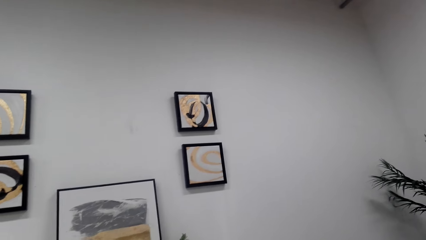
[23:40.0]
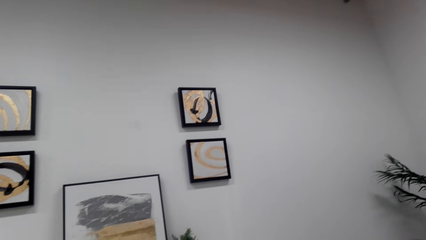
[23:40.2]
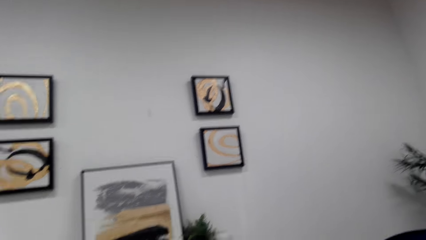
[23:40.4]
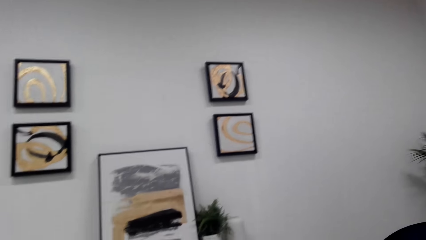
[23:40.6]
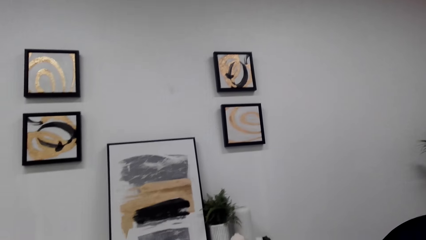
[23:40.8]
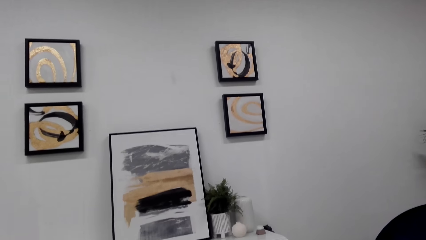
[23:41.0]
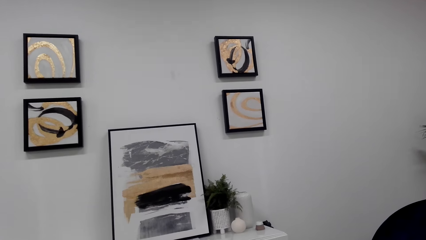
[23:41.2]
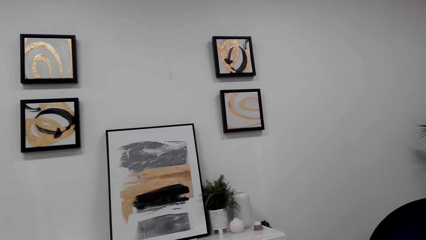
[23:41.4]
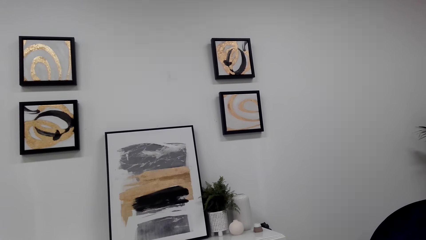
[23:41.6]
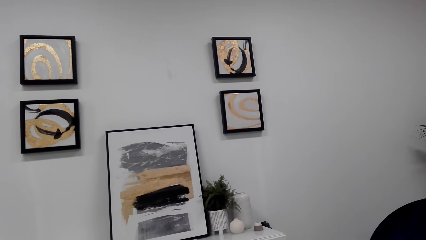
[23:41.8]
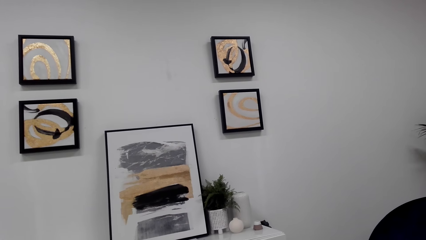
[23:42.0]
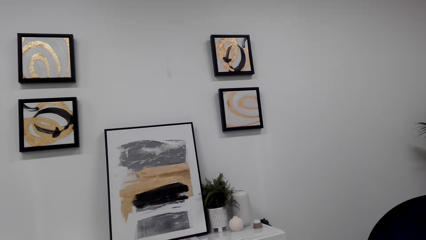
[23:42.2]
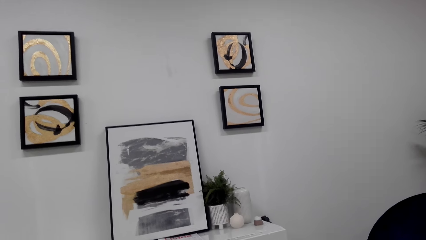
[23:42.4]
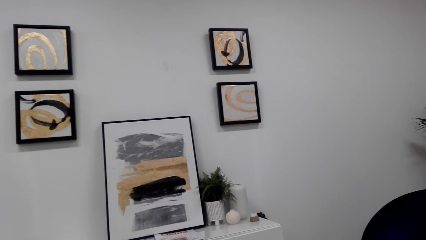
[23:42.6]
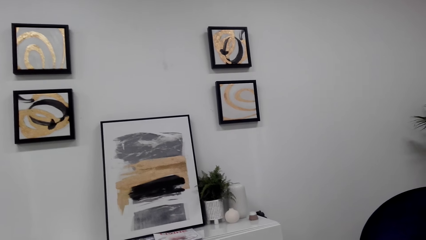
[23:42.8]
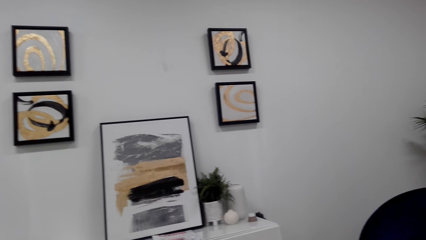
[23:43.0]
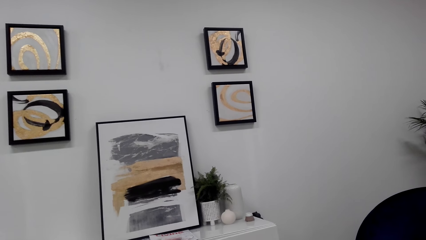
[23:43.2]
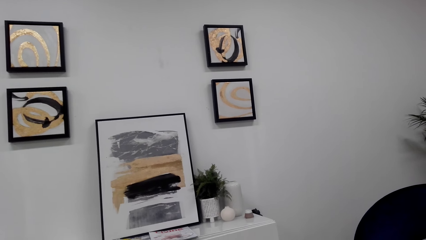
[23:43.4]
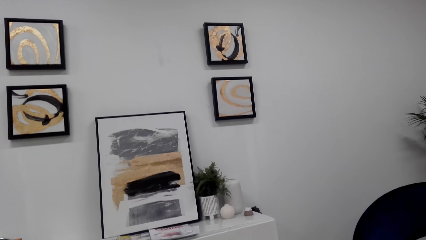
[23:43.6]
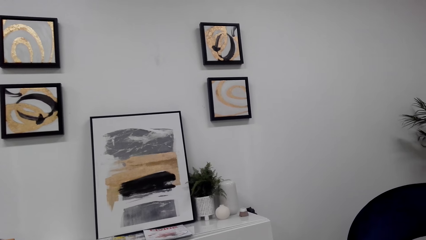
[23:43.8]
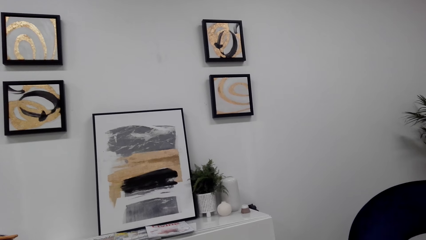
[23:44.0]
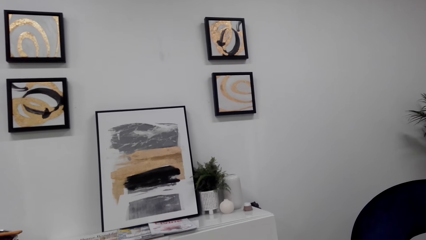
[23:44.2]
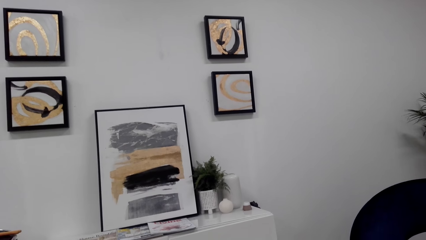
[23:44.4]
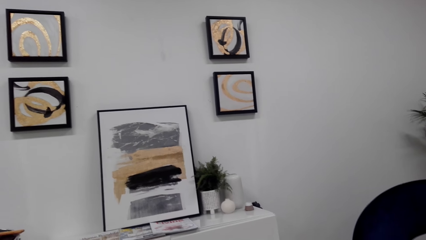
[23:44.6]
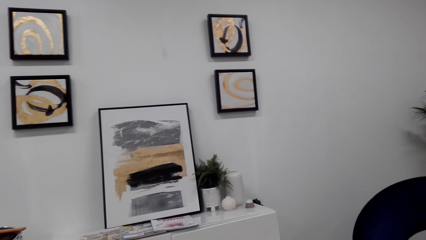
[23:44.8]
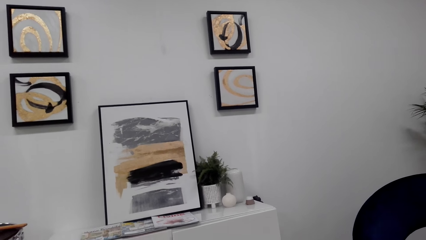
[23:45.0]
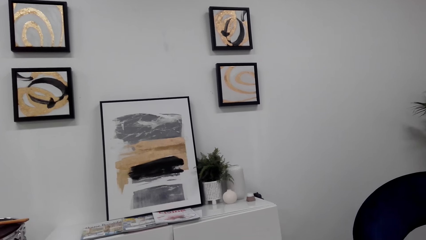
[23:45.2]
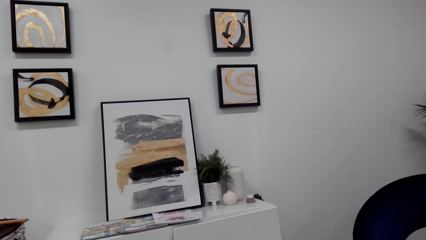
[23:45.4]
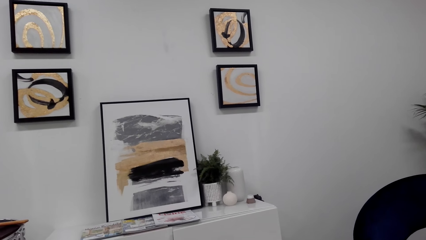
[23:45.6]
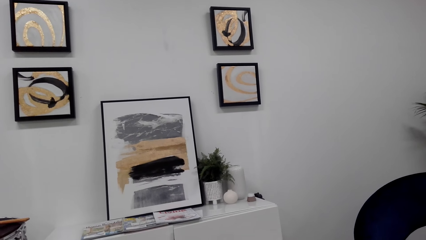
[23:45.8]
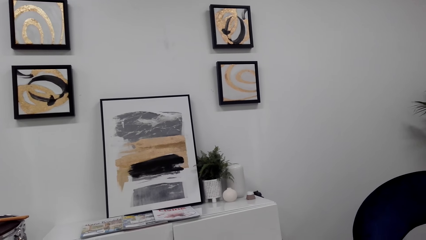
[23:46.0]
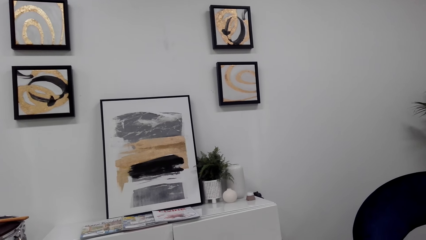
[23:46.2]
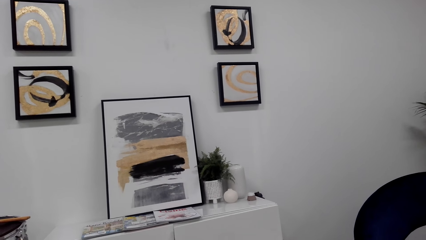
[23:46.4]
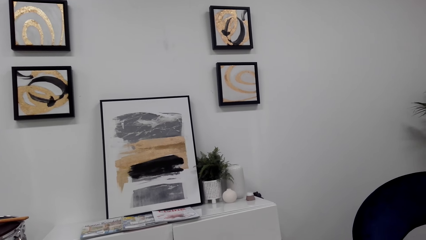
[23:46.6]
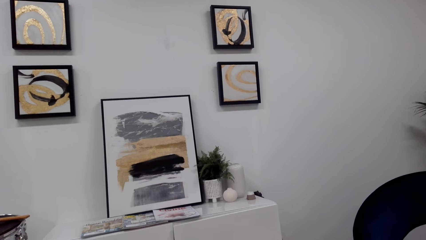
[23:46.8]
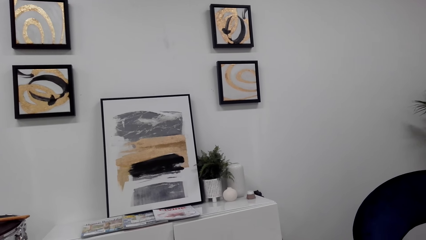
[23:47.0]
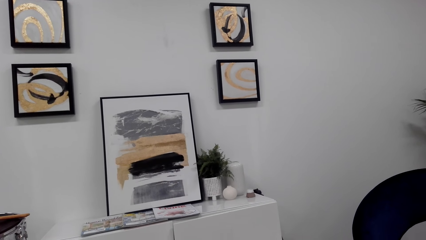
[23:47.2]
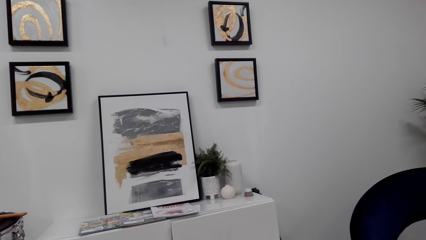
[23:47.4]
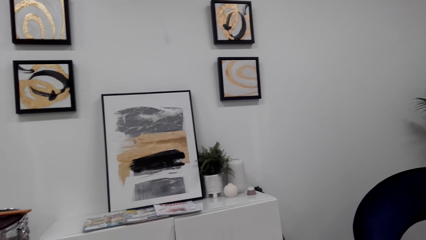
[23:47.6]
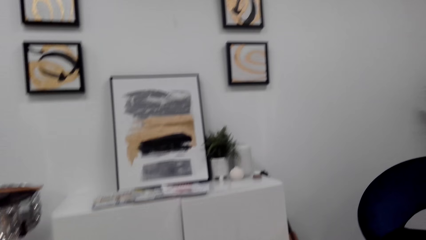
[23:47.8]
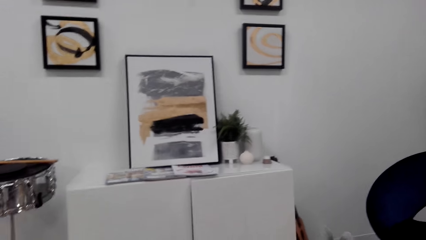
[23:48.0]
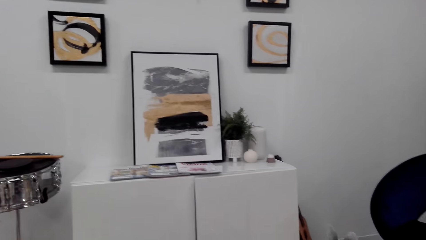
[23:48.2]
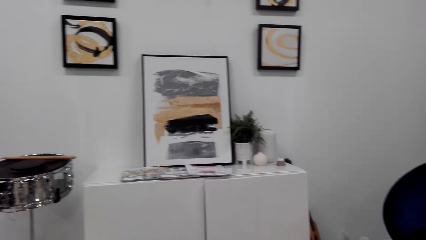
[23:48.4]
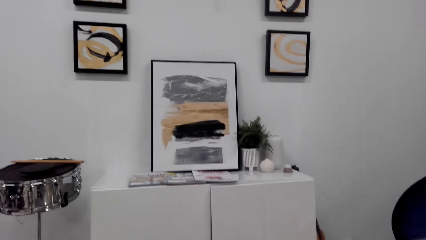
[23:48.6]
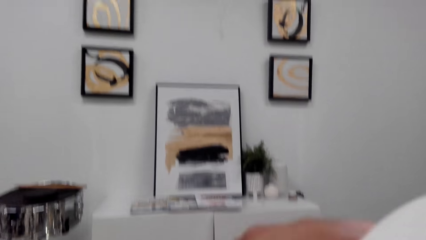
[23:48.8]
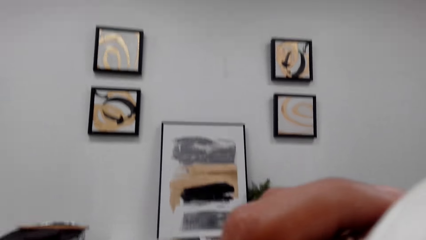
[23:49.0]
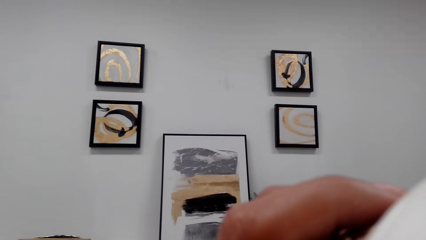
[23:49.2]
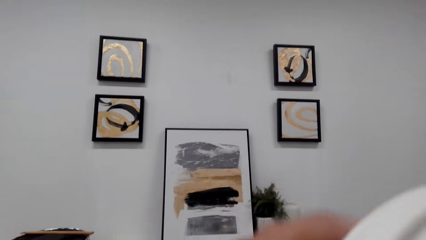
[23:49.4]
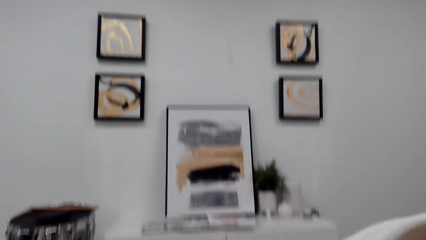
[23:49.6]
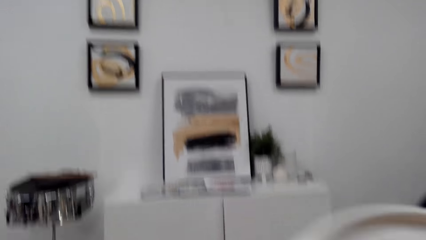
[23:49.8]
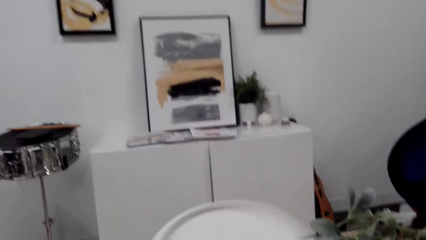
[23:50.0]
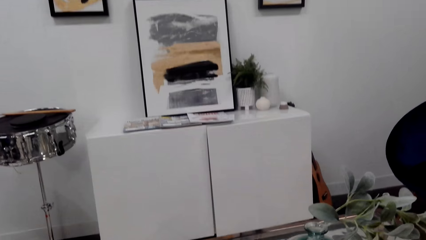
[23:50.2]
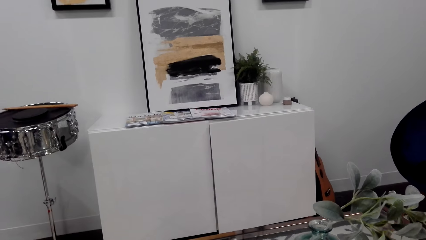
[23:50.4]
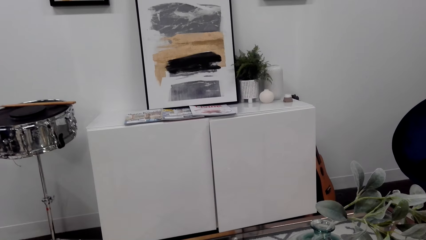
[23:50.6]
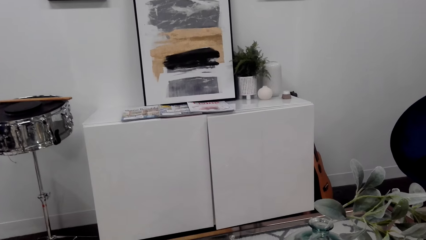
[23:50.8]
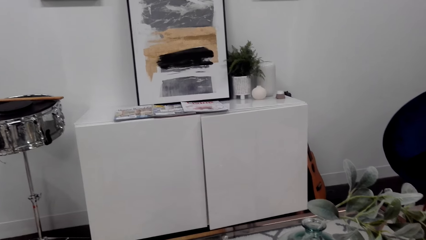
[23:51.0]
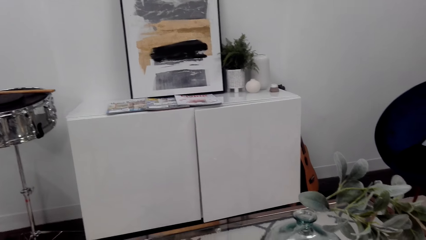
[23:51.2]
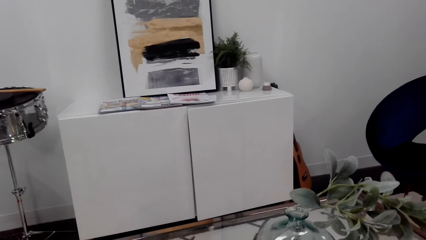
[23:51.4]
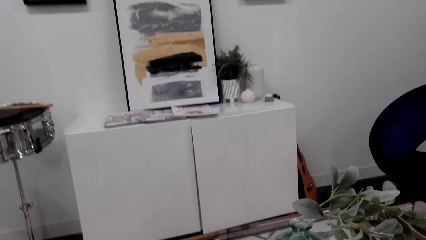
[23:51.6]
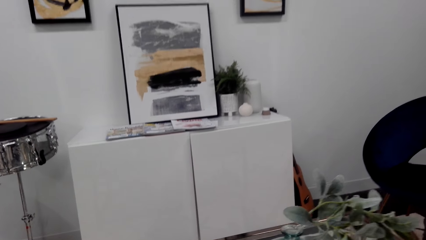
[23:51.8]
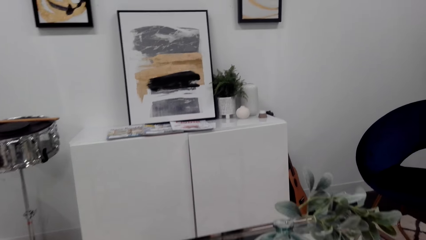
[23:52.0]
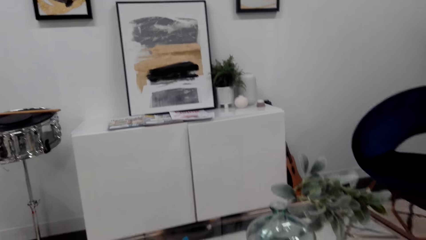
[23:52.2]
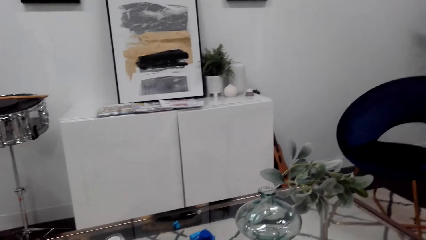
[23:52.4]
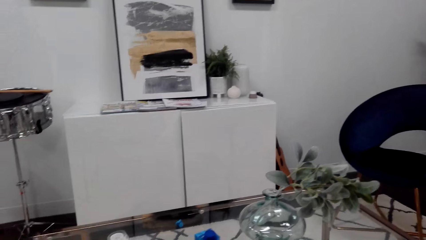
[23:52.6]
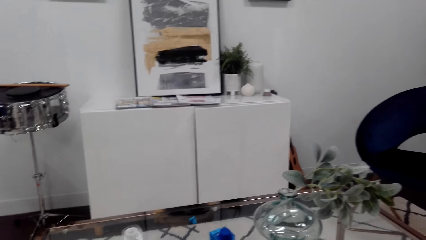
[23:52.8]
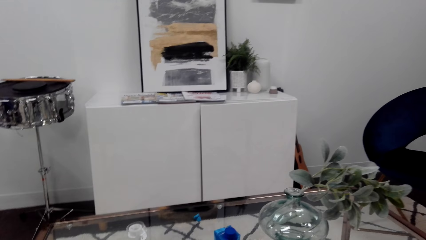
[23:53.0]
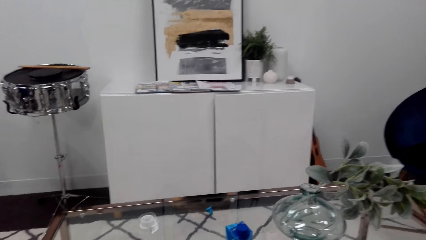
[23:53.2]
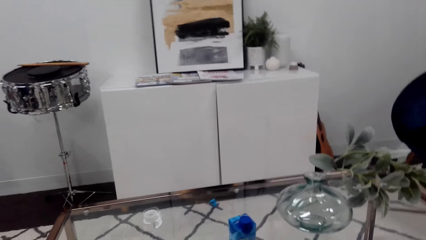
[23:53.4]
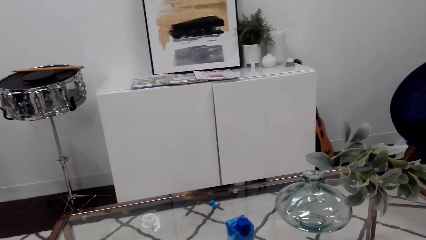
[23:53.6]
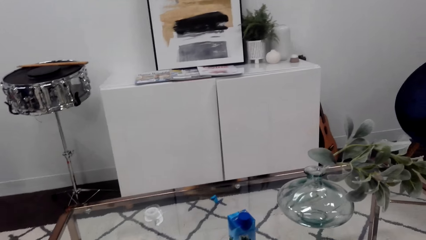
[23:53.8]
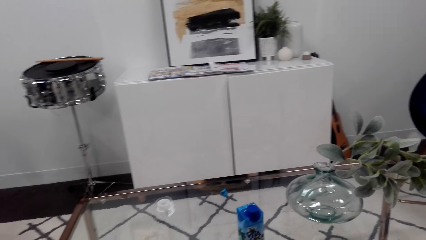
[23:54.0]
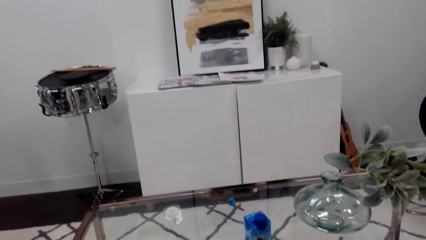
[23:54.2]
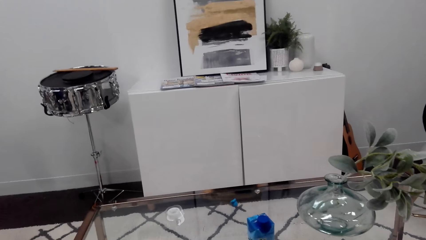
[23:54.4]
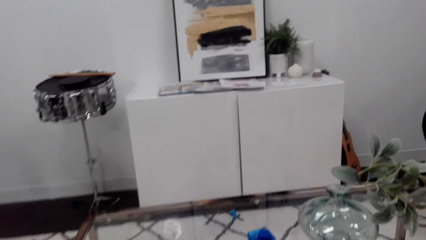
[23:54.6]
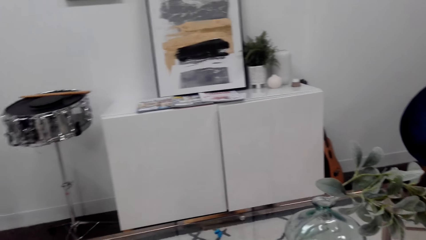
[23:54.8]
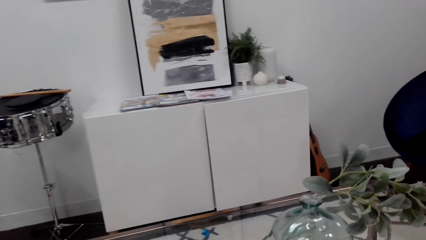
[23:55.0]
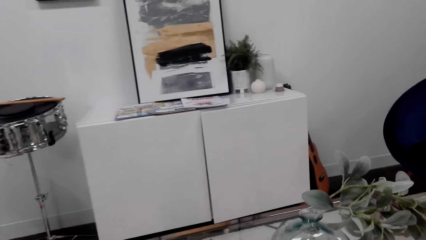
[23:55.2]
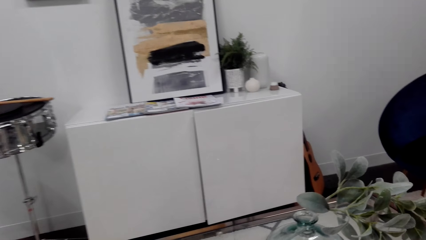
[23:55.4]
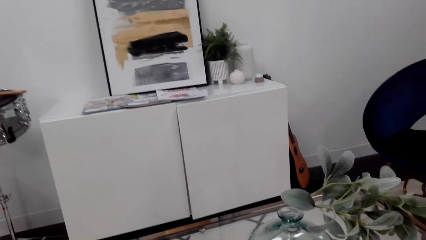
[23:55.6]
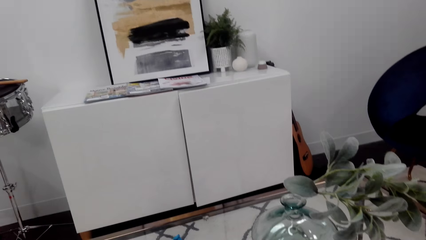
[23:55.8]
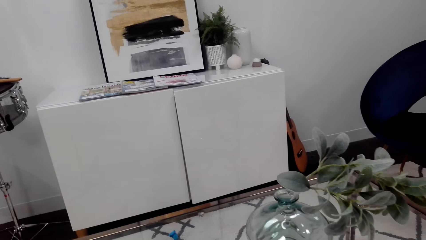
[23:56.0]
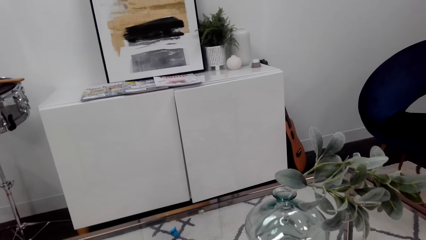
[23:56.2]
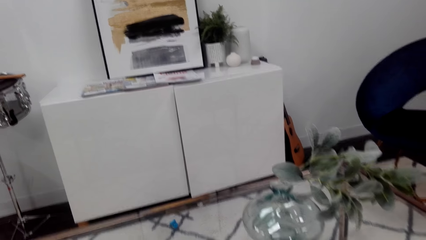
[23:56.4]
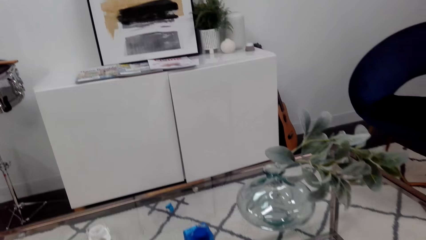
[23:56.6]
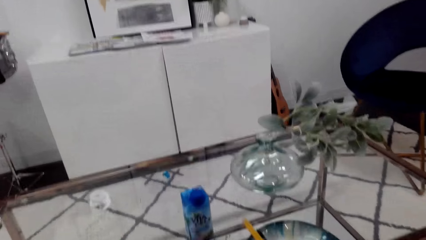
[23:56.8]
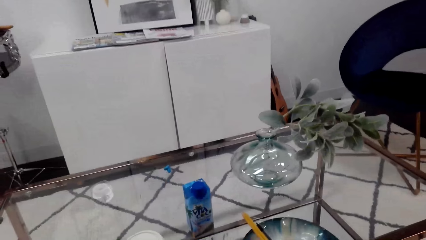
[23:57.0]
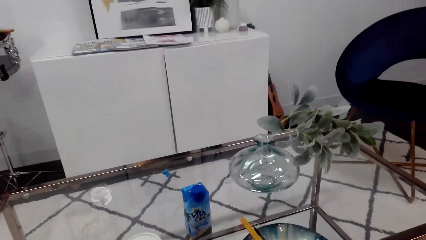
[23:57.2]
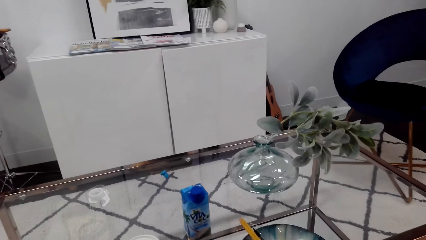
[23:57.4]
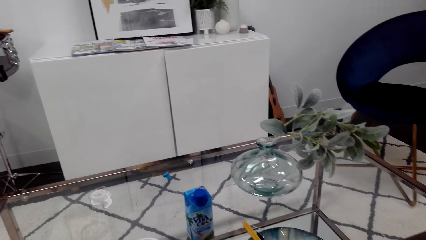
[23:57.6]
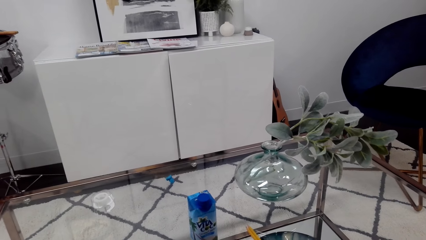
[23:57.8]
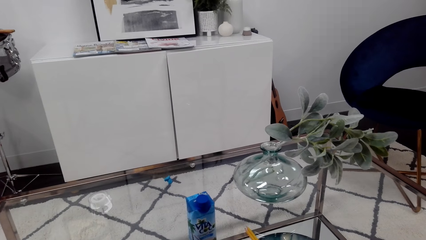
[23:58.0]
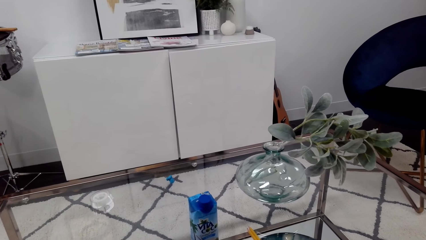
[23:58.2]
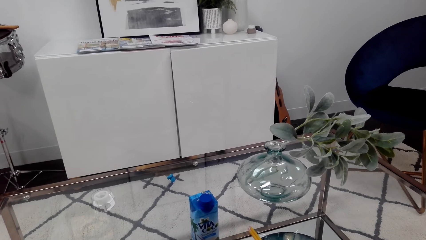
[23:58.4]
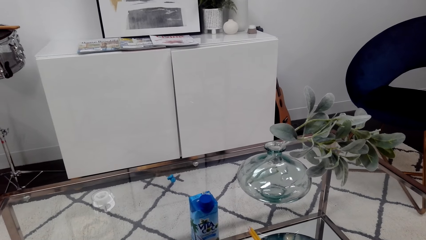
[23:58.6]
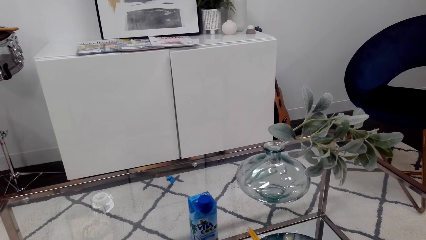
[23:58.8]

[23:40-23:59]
The camera wearer drinks coffee. They put a cup of coffee on a table.
